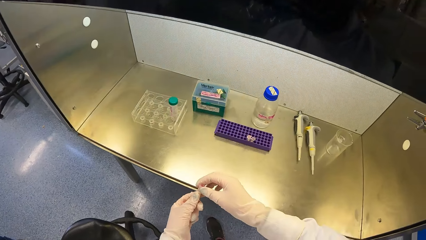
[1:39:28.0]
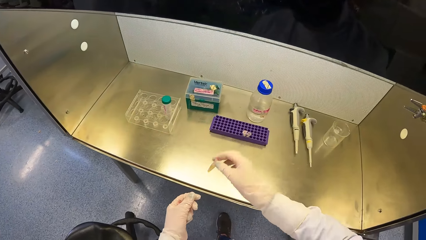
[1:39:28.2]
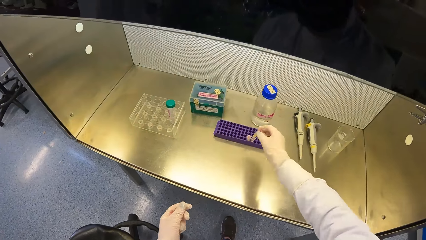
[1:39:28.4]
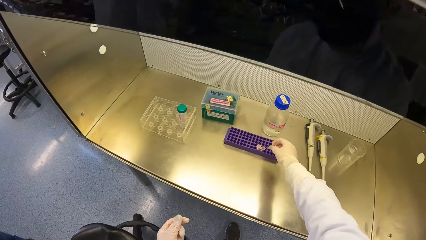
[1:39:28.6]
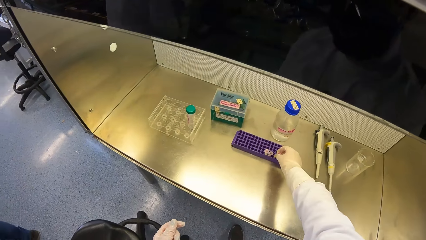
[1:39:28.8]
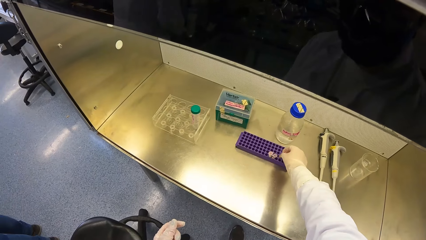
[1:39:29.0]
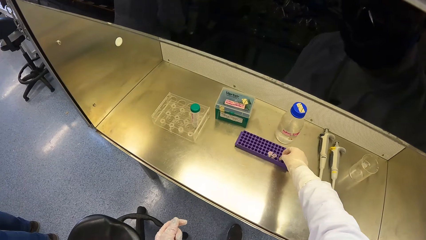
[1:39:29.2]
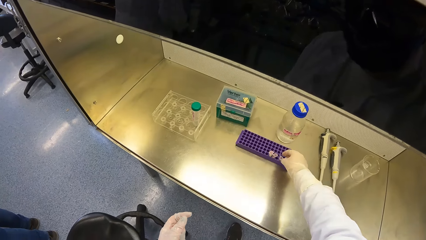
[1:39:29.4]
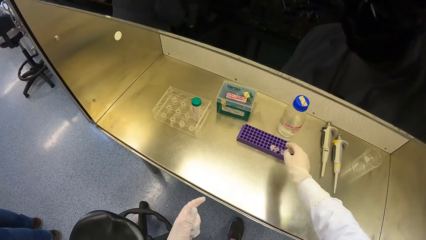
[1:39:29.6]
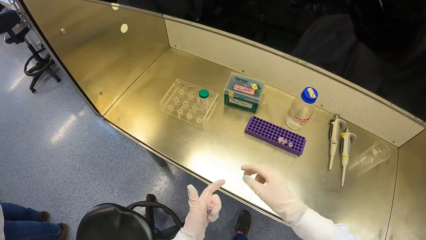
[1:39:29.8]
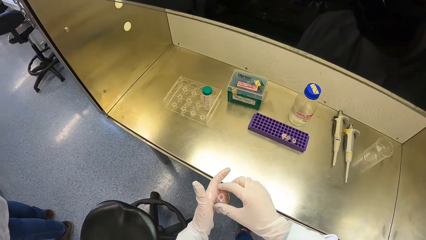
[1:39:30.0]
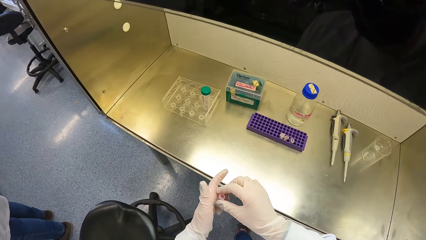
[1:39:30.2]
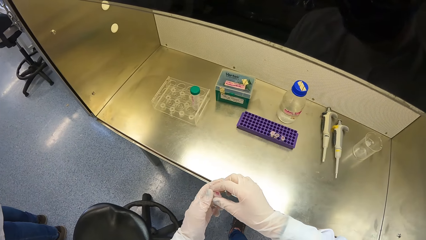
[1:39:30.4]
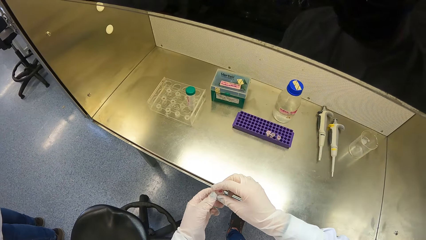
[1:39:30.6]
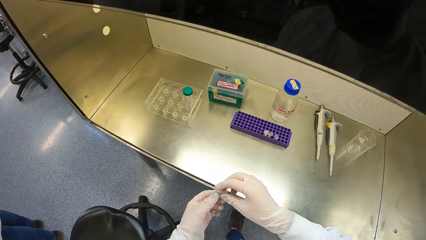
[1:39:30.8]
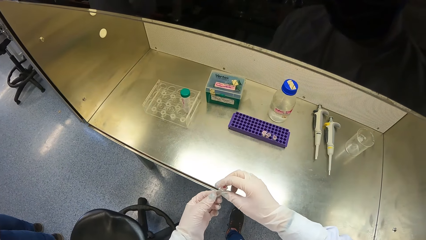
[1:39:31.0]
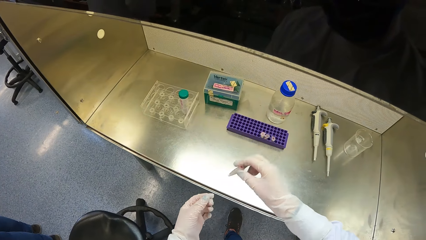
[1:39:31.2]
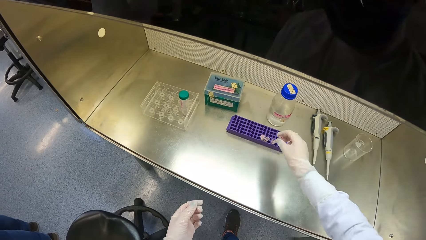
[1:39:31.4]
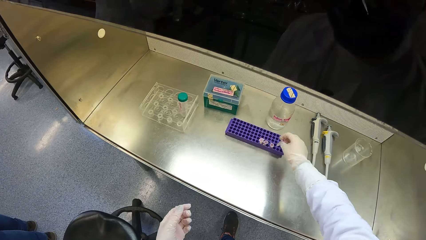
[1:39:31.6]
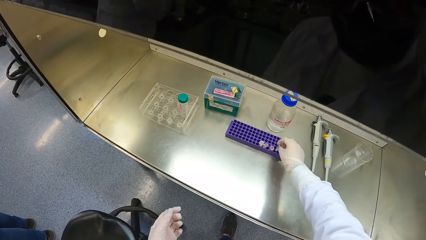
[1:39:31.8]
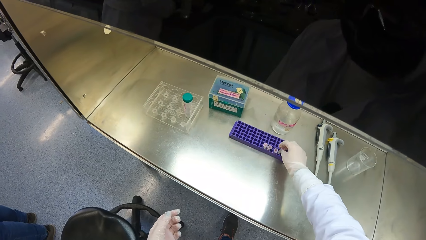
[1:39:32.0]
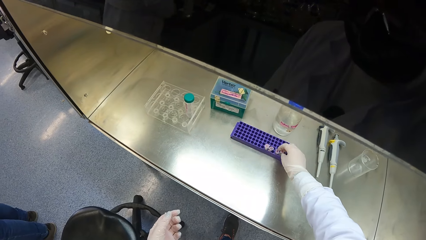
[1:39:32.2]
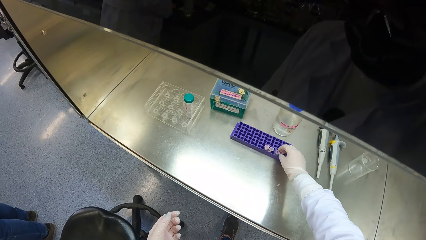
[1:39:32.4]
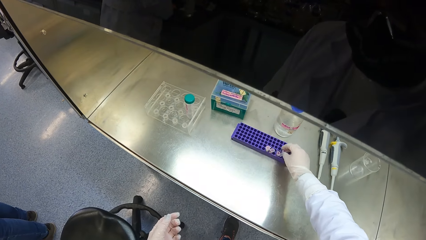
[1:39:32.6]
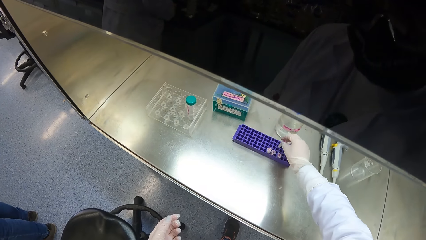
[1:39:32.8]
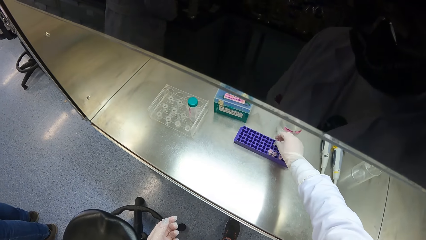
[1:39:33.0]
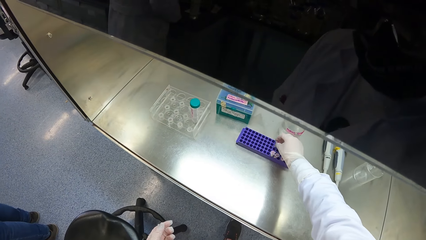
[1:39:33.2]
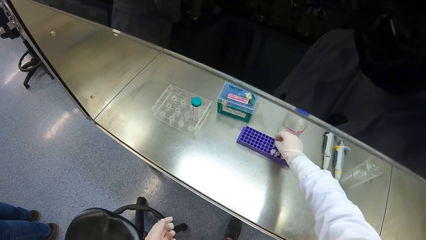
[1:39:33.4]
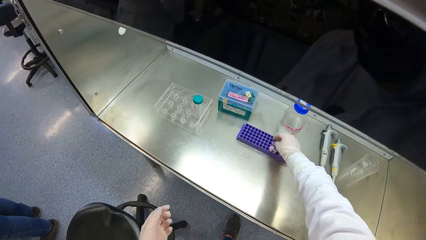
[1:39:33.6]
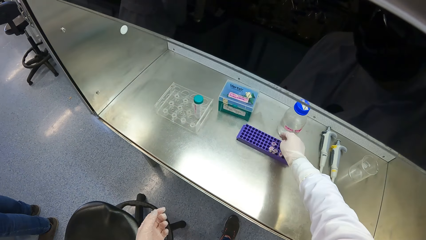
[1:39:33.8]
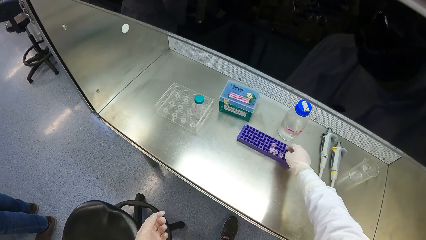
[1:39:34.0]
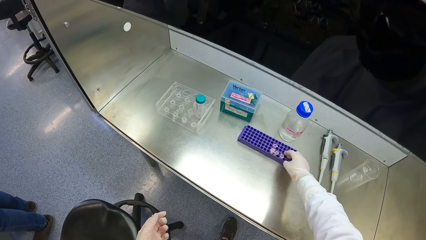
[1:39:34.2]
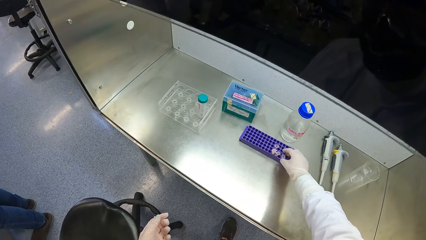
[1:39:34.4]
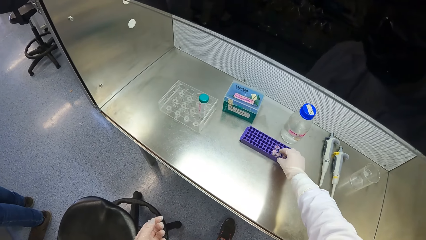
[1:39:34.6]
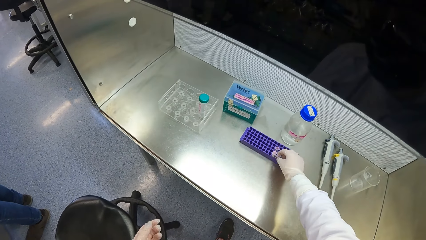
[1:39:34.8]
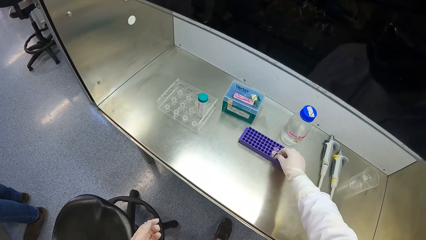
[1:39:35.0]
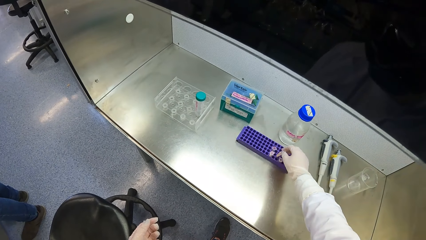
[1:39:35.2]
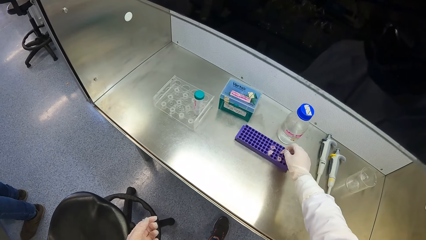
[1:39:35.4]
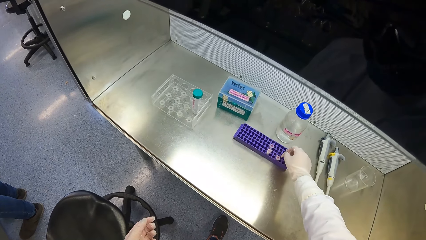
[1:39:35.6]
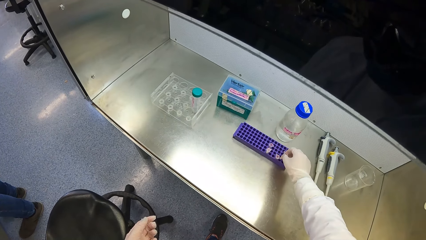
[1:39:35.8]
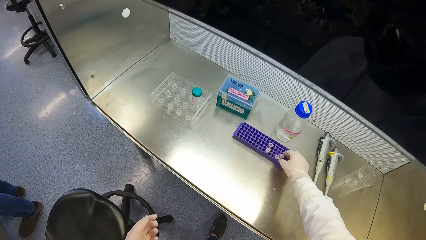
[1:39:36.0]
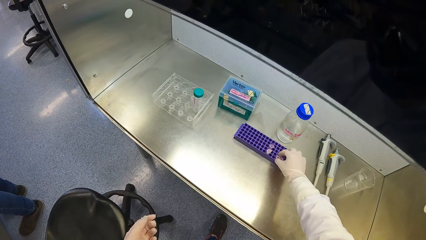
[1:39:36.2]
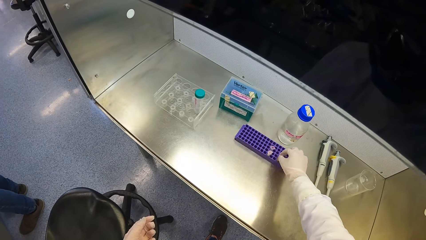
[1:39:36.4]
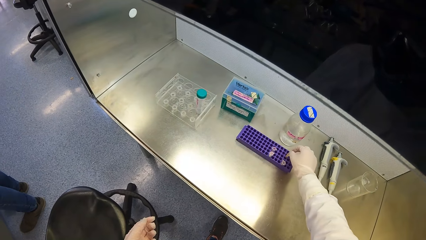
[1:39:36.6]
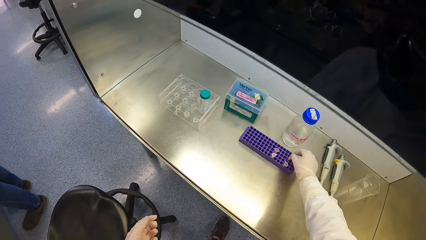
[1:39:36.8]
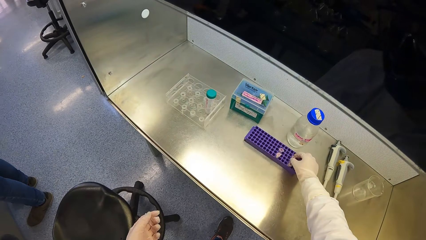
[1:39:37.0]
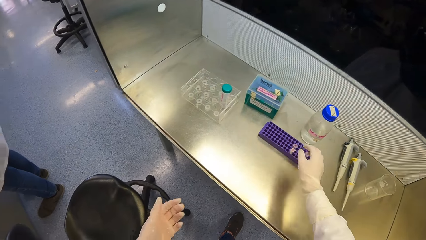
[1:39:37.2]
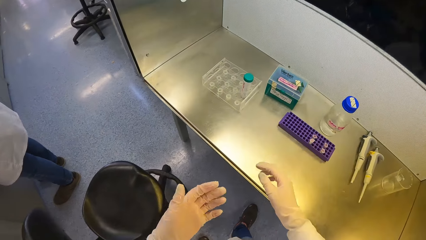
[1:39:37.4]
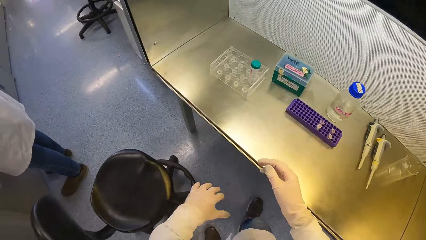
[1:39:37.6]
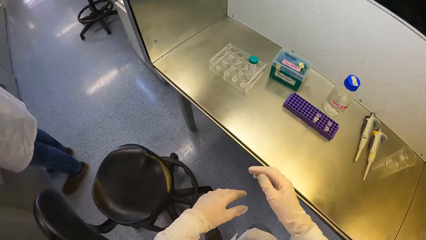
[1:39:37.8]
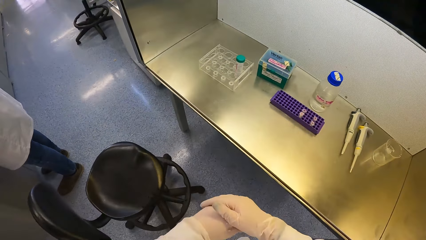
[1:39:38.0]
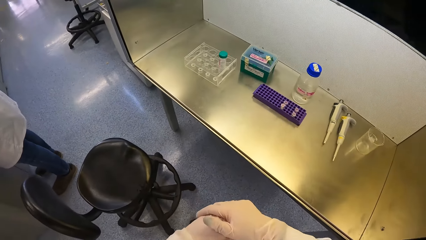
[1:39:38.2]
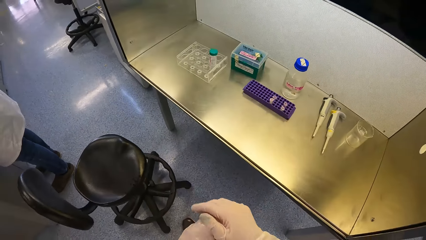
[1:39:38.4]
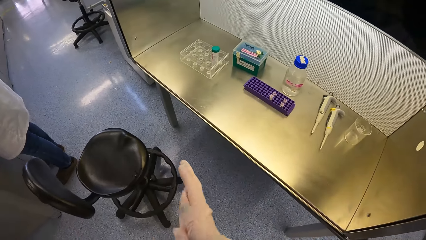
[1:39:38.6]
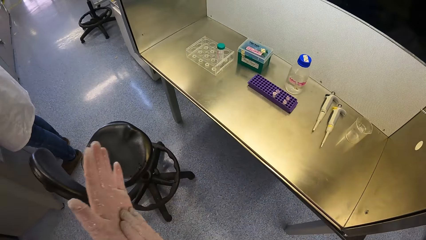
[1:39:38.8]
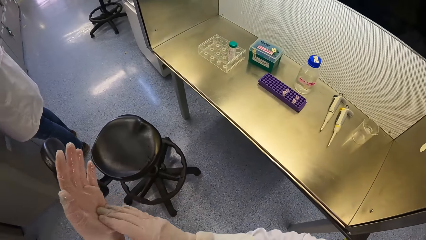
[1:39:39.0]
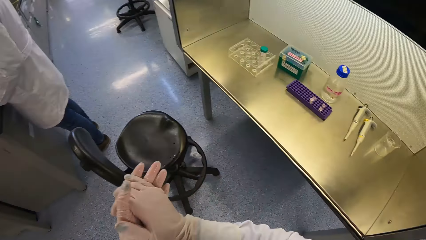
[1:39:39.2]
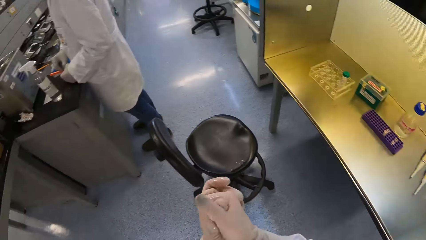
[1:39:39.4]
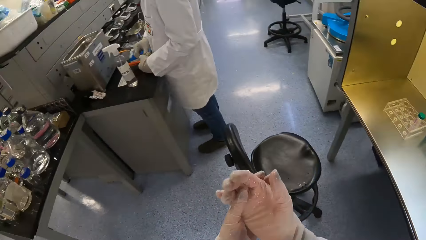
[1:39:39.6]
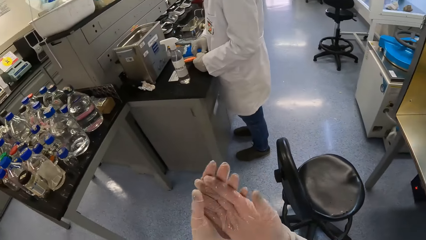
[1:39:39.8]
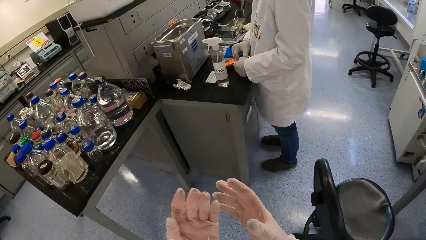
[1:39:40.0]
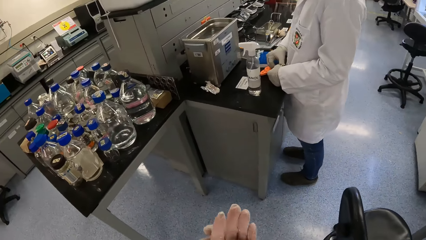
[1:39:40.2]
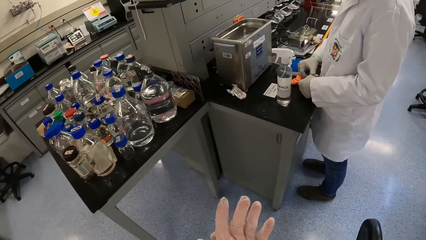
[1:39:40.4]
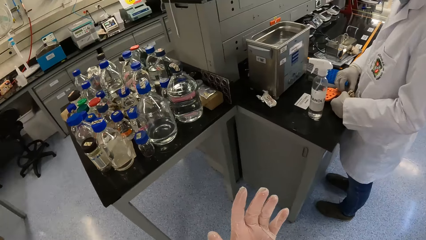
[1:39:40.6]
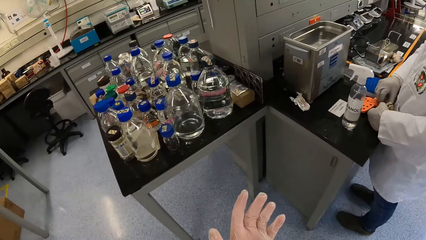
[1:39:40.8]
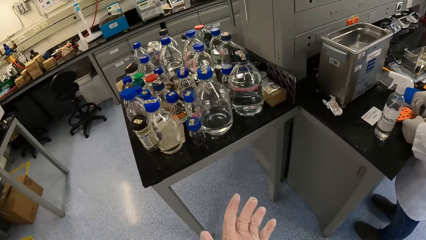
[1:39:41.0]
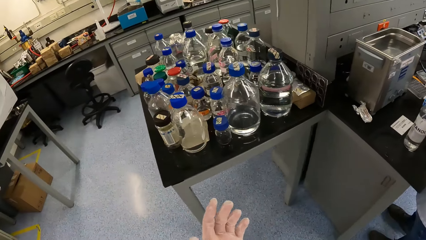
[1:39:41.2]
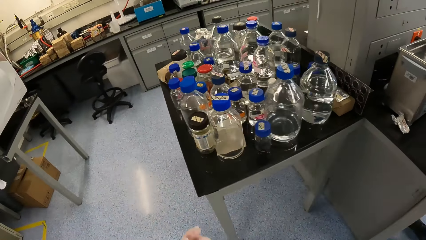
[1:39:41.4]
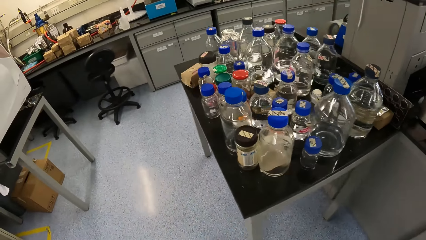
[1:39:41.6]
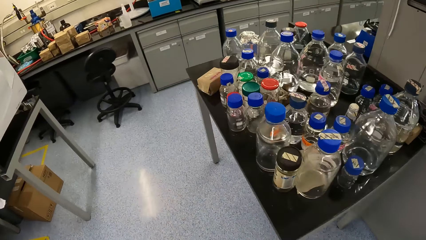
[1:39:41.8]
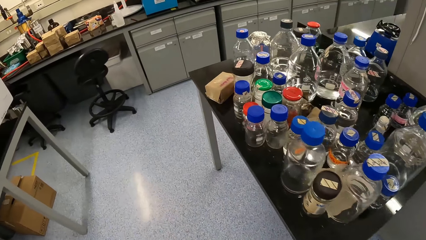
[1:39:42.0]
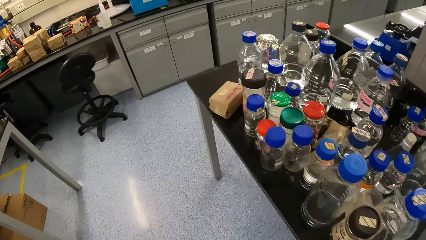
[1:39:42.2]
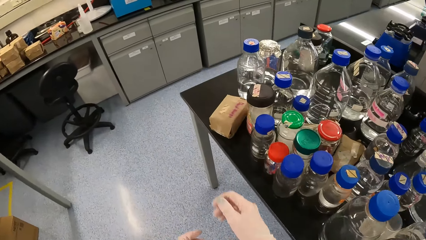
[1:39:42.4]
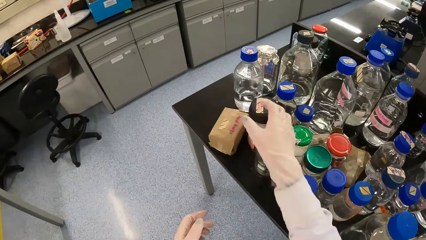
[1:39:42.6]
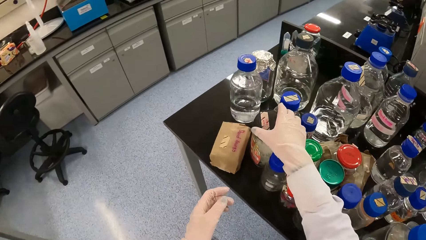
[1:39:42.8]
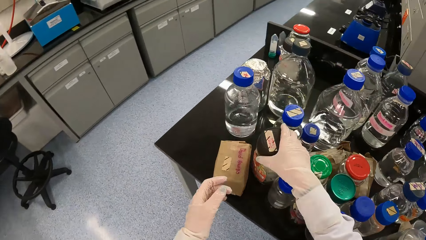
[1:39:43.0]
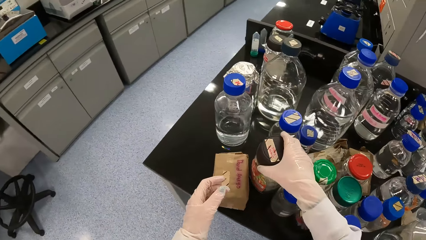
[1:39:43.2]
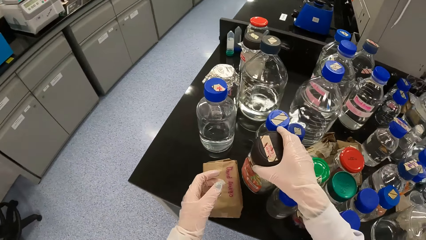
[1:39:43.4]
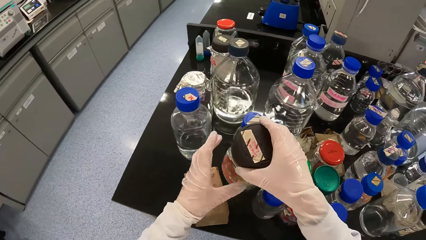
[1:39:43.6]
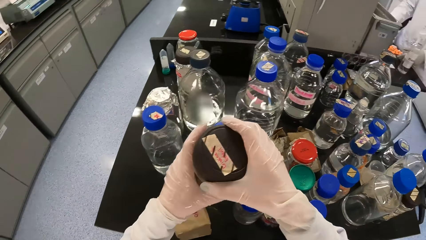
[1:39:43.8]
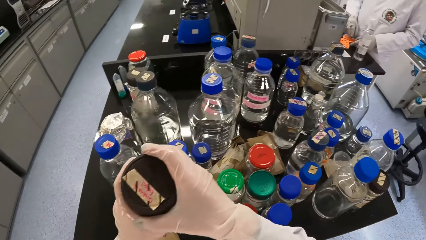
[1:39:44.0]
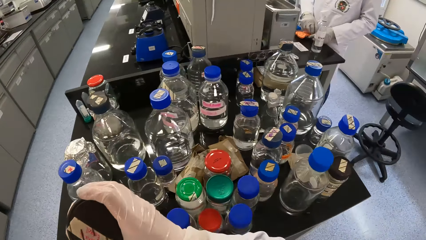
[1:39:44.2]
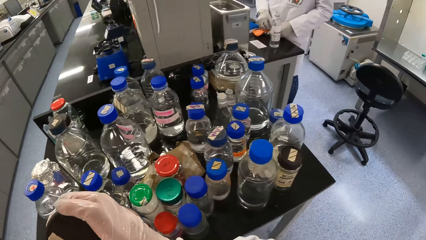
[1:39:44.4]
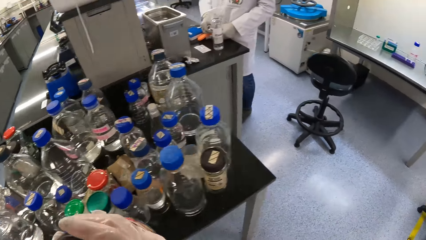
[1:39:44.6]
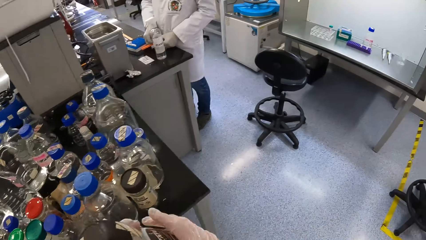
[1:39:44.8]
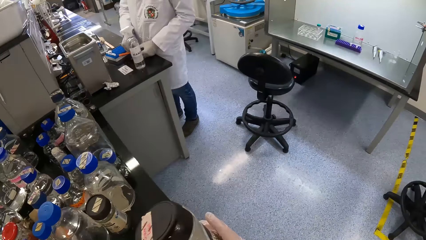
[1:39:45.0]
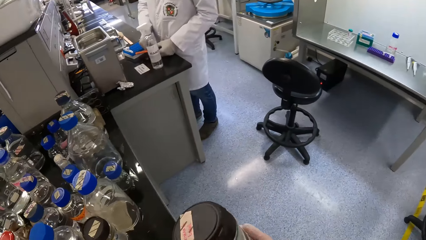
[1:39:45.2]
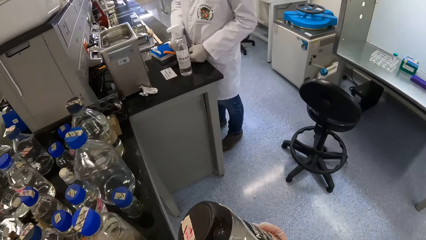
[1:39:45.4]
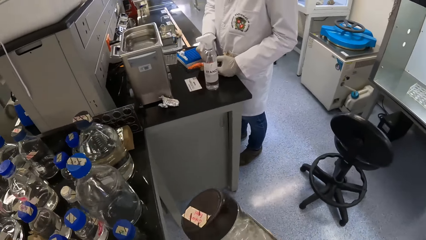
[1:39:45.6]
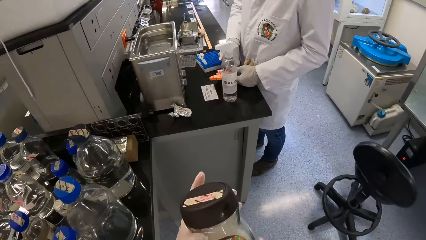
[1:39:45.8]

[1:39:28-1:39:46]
The camera wearer puts the microtube in the purple microtube rack with his right hand. He takes the microtube from his left hand with his right hand. He puts the microtube in the purple microtube rack with his right hand. He removes the microtube from the purple microtube rack with his right hand. He puts the microtube in the purple microtube rack with his right hand. He removes the microtube from the purple microtube rack with his right hand. He arranges the test tube in a test tube rack. He puts the microtube in the purple microtube rack with his right hand. He removes the microtube from the purple microtube rack with his right hand. He puts the microtube in the purple microtube rack with his right hand. He rubs his hands together. He walks around. The man holds the orange microtube rack with his left hand and pulls on a microtube in the orange microtube rack with his right hand. The camera wearer picks a jar of microtubes from a table with his right hand. He carries the jar of microtubes from the table with both hands. He walks towards the table with the spray bottle.
